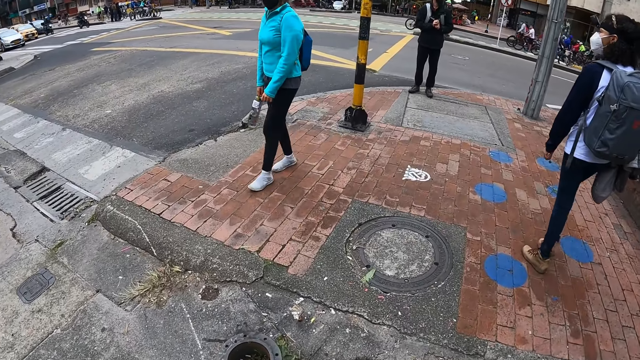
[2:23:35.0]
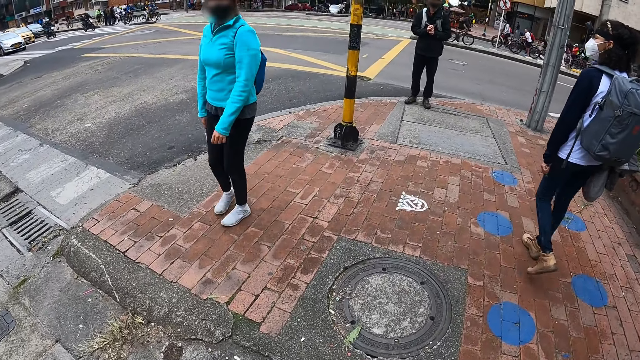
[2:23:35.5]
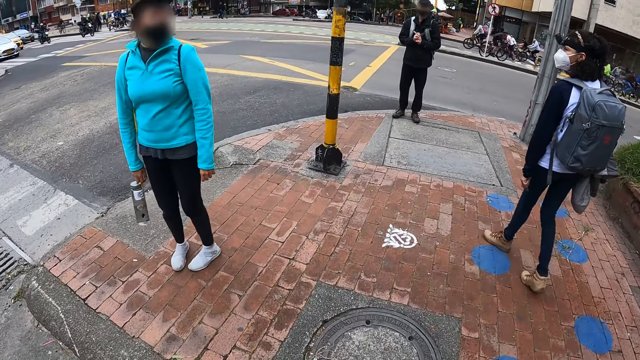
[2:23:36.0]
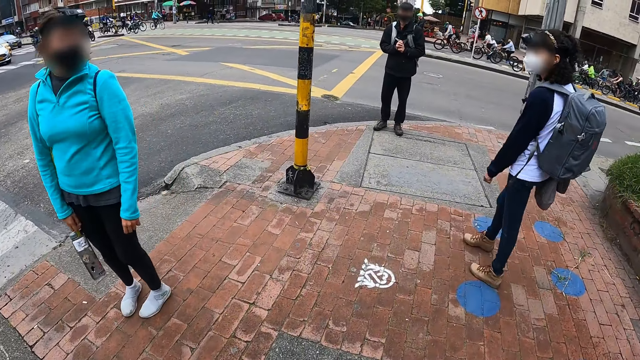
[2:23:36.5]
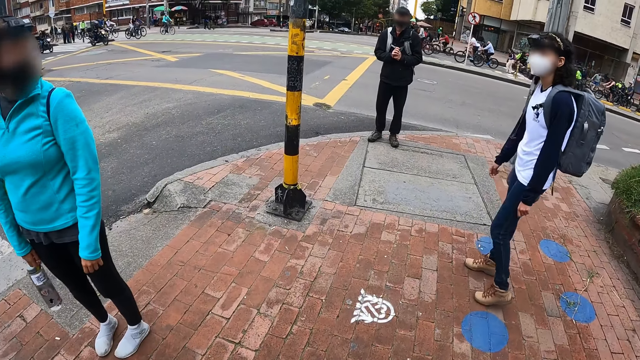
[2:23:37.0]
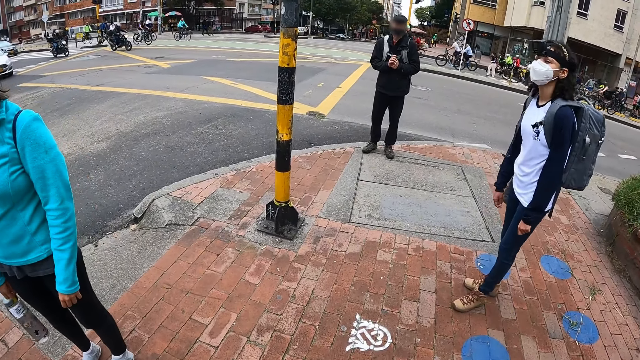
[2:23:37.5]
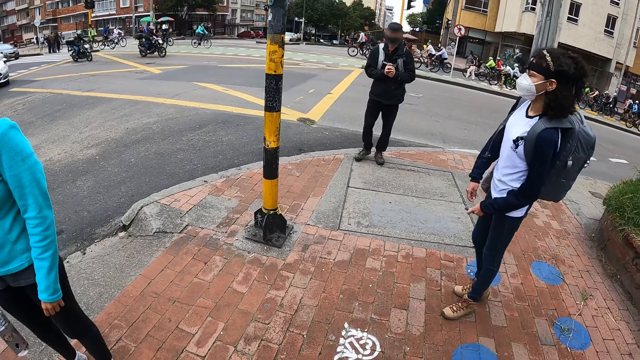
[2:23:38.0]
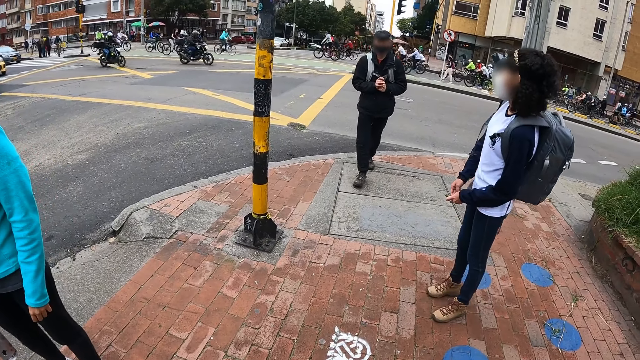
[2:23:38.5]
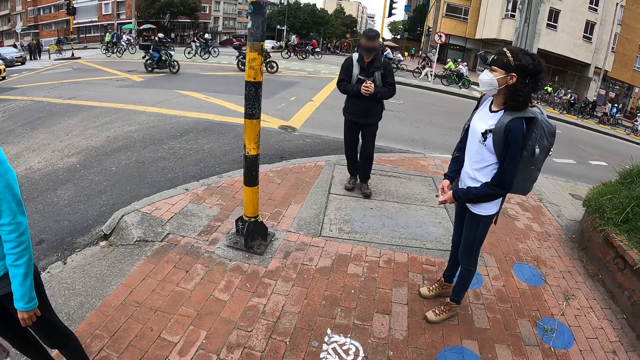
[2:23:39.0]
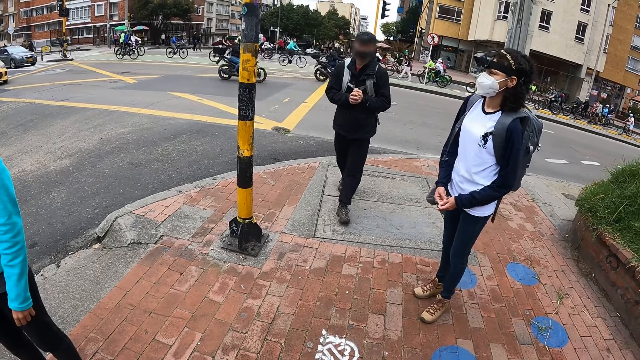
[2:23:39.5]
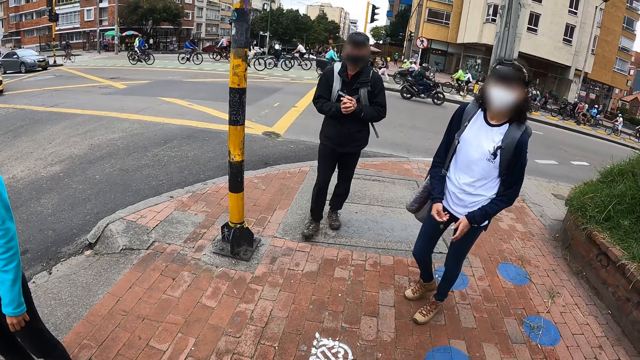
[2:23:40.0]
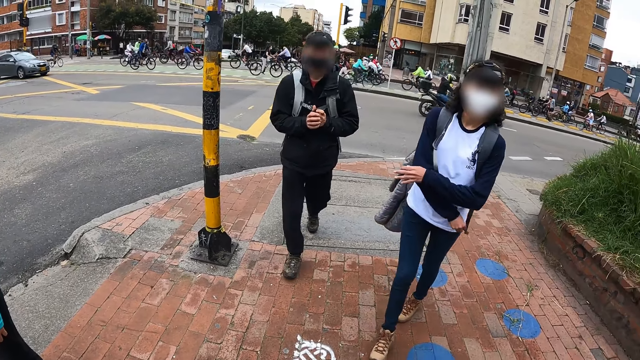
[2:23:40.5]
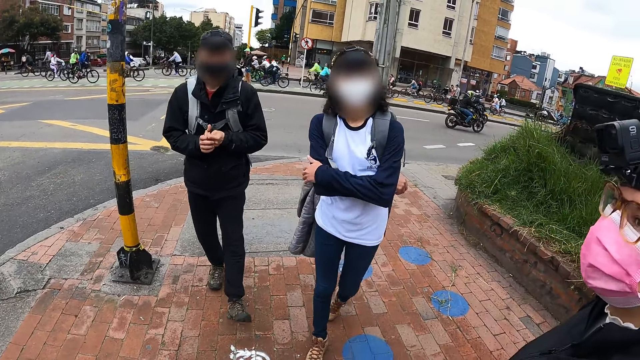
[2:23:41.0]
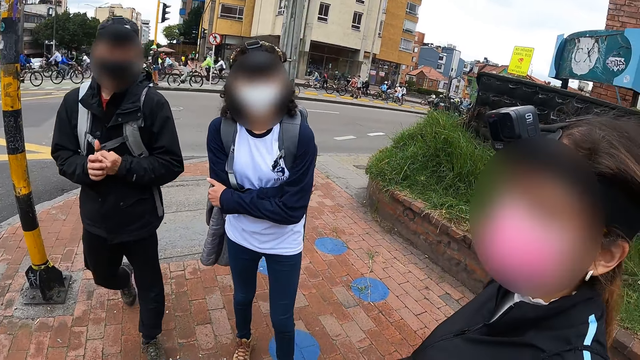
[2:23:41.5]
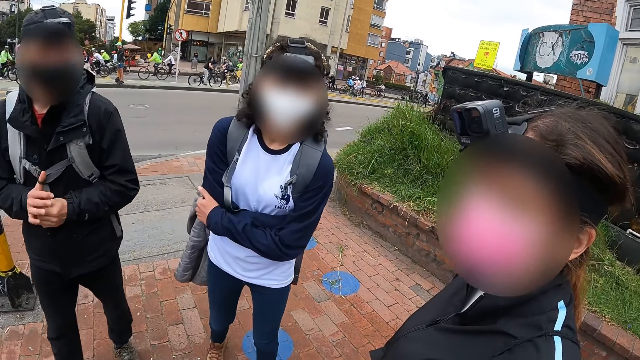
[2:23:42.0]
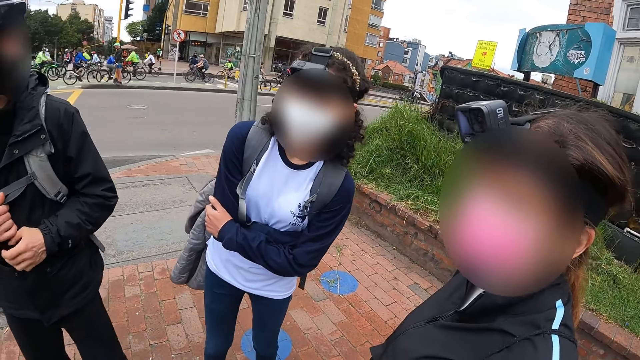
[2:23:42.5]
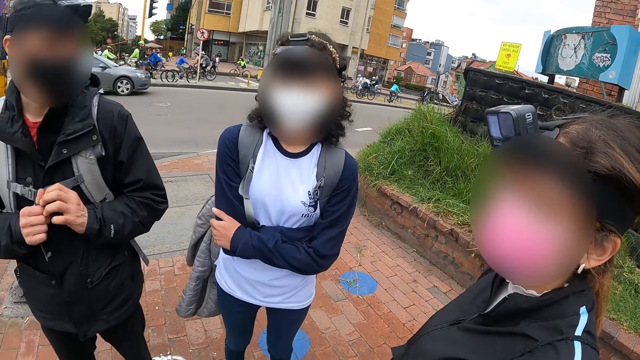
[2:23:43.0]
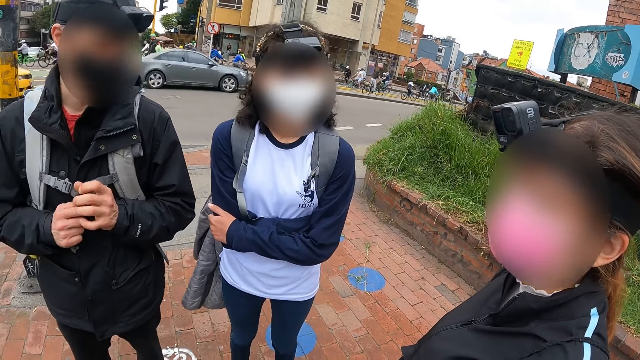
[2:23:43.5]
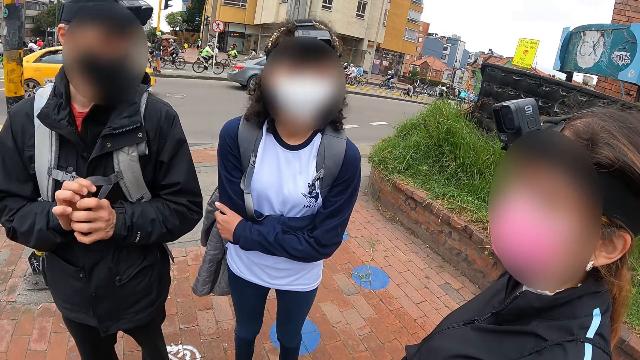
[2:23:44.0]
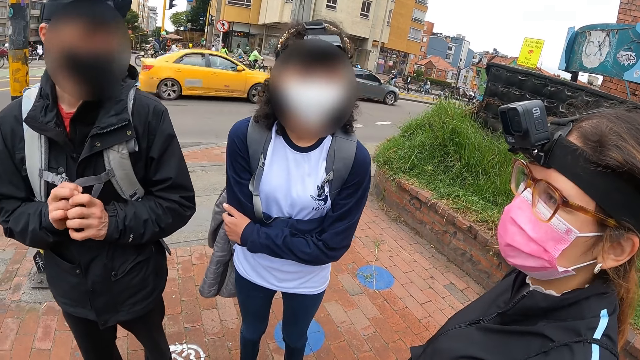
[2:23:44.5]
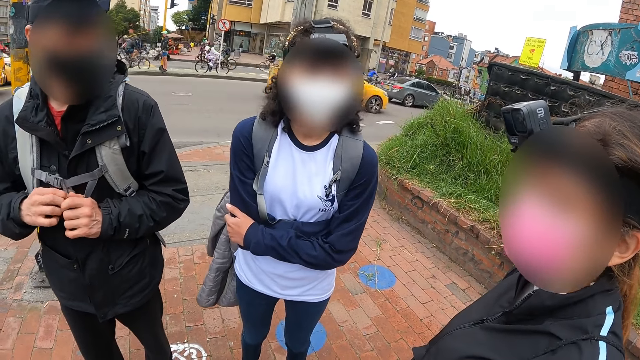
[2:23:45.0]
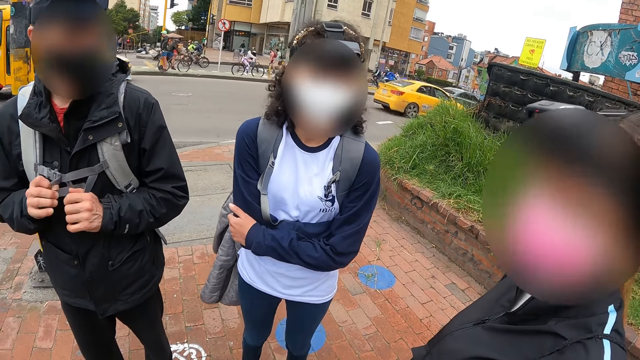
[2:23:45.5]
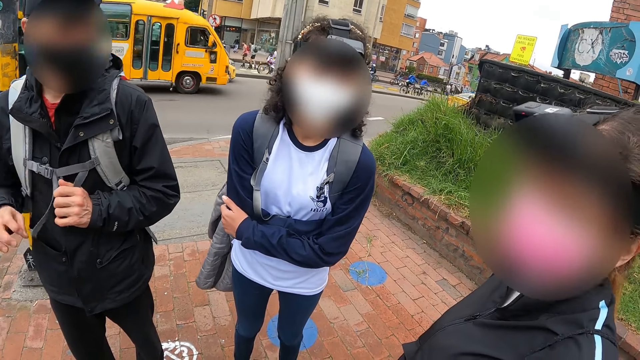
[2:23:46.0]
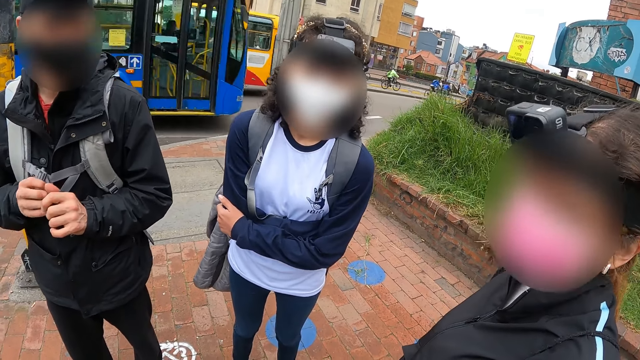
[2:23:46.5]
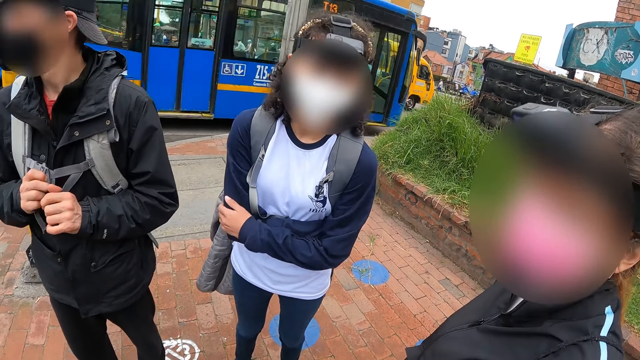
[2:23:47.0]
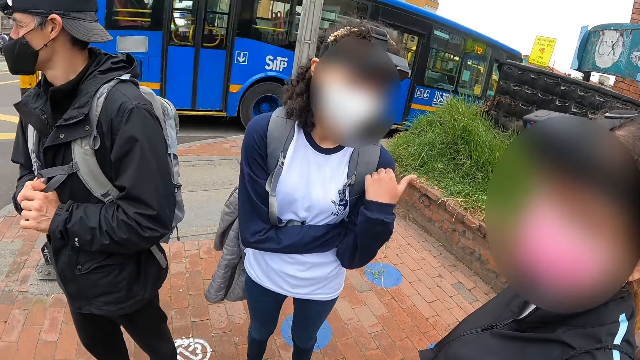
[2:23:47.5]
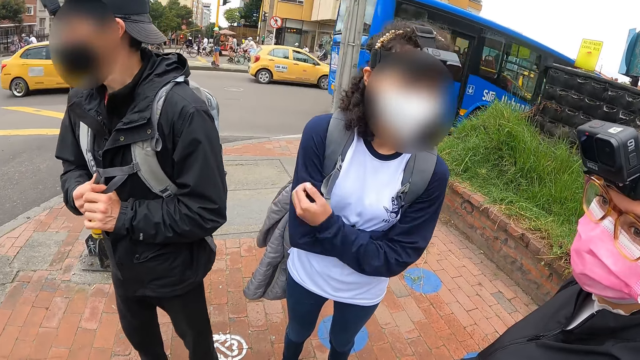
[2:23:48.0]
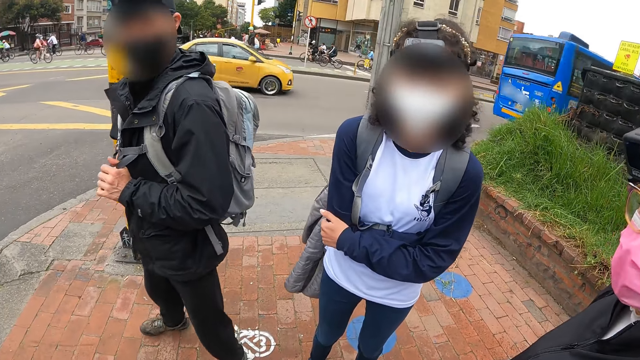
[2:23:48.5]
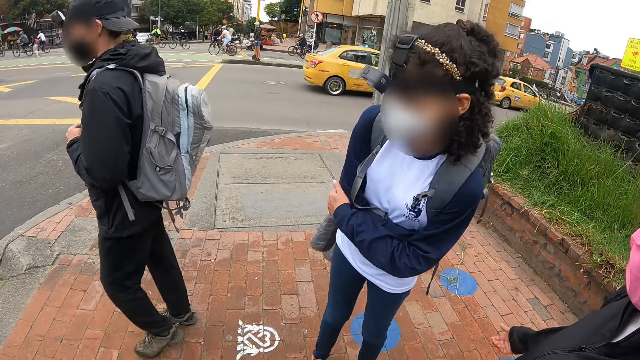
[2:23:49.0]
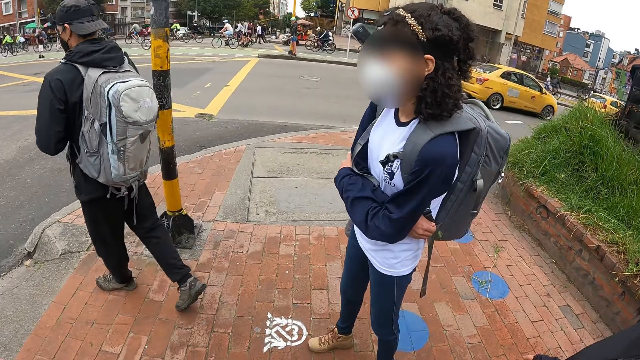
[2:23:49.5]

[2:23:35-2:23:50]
The camera wearer interacts with a man. They interact with a woman. They stand to talk to a woman and another woman and a man.

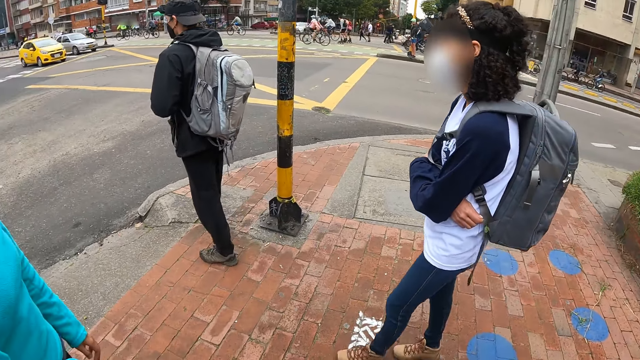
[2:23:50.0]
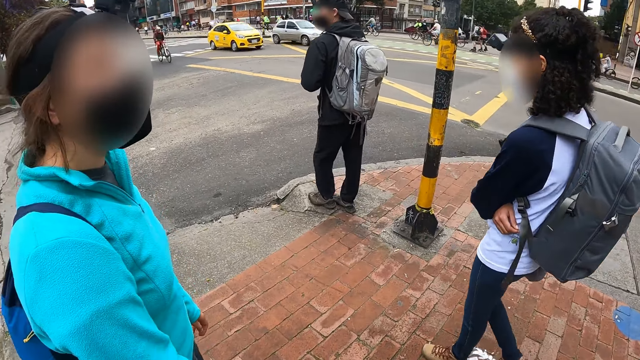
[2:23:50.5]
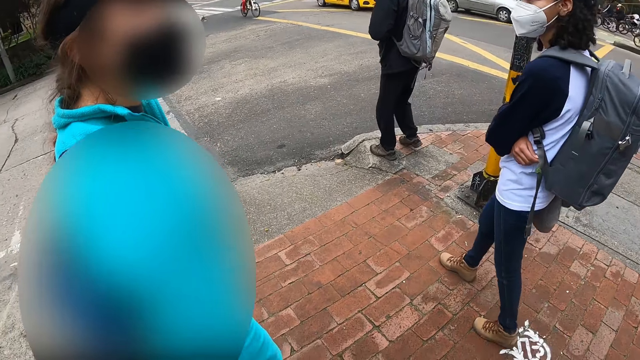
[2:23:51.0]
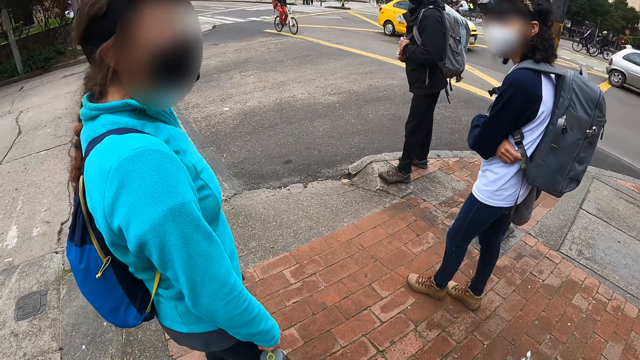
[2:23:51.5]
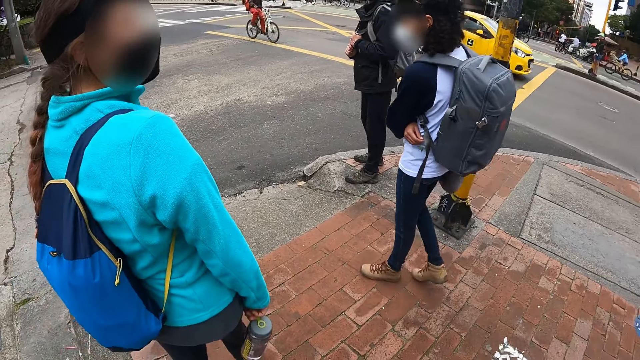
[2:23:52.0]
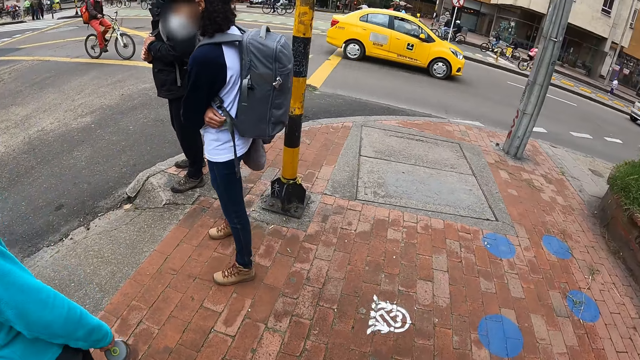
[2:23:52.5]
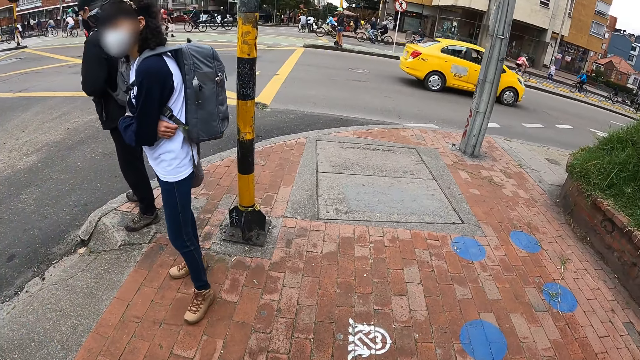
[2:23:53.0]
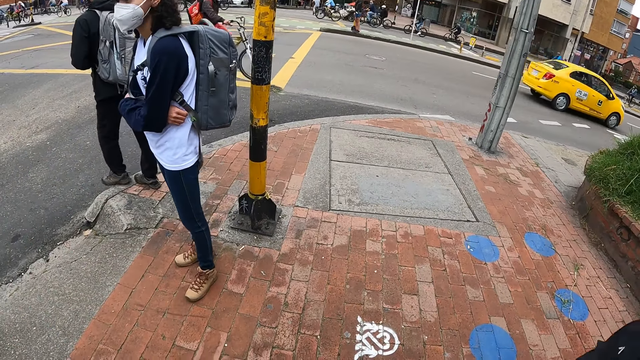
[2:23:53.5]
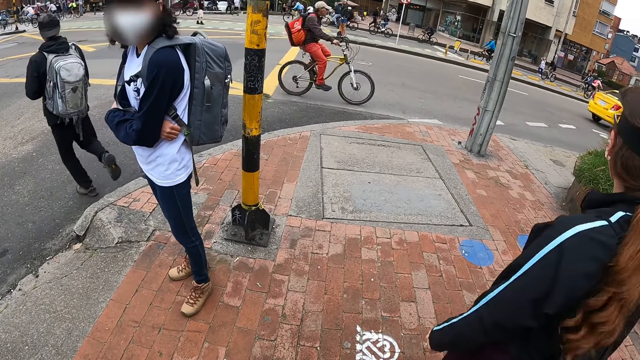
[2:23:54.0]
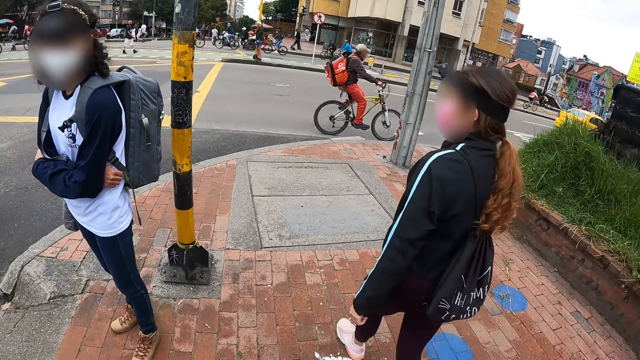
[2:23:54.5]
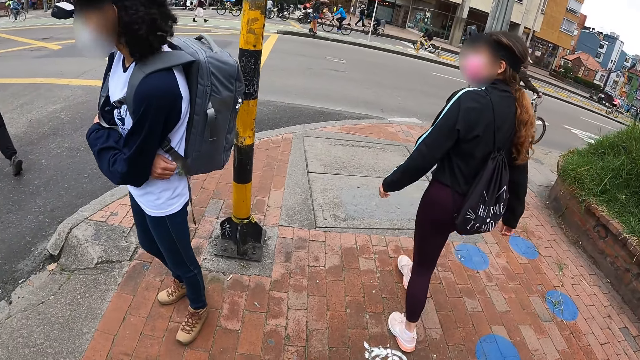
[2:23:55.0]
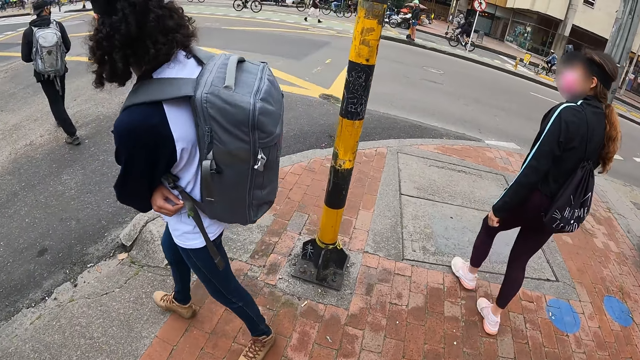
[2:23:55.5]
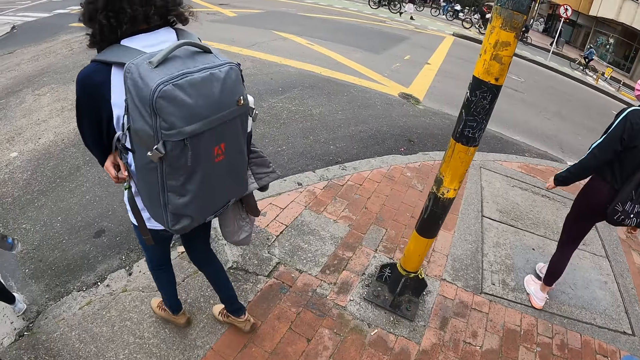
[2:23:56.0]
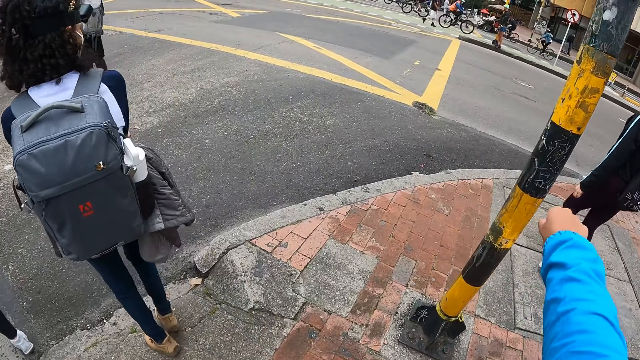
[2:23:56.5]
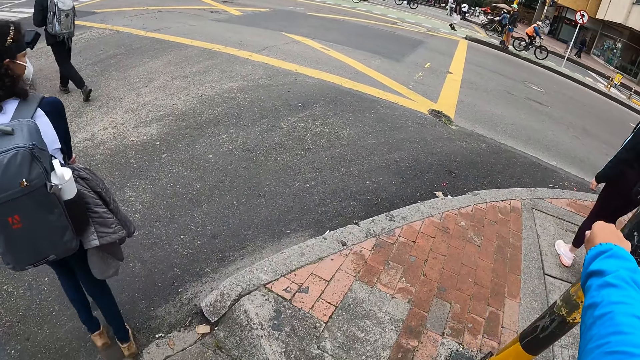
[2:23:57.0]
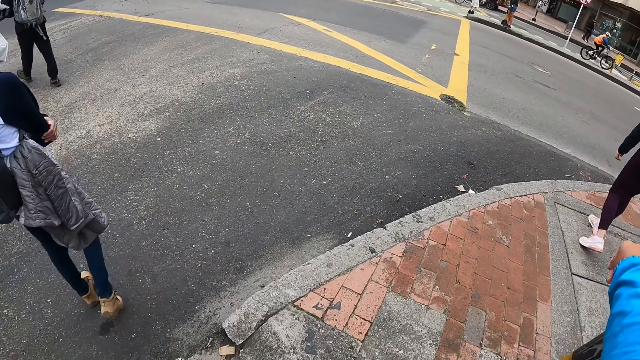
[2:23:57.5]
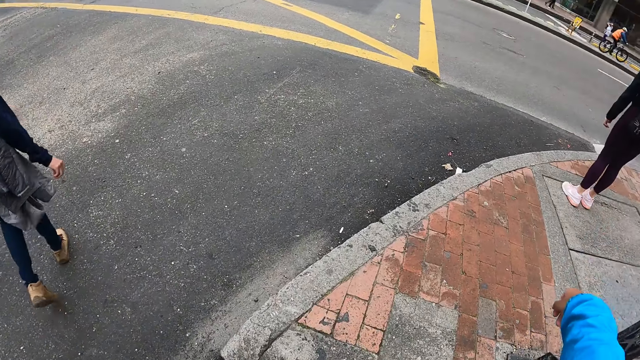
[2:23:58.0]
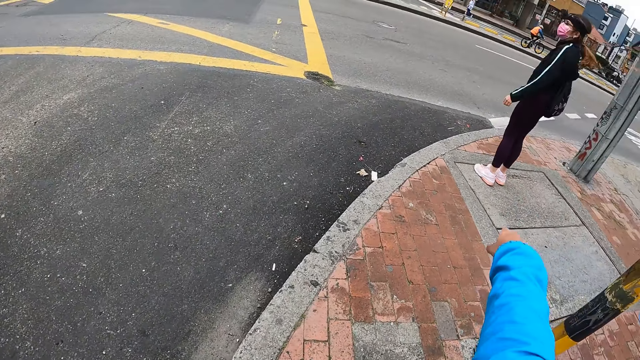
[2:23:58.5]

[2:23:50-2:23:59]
The camera wearer raises his right hand. He calls a woman.
